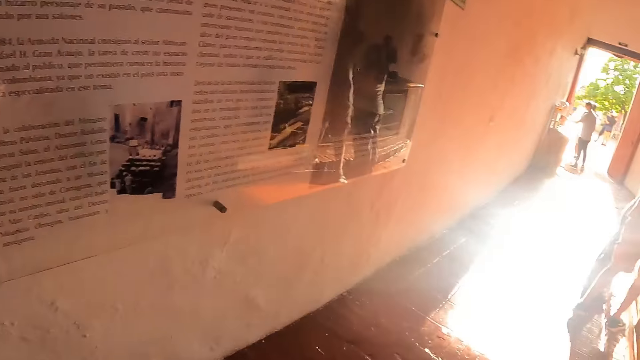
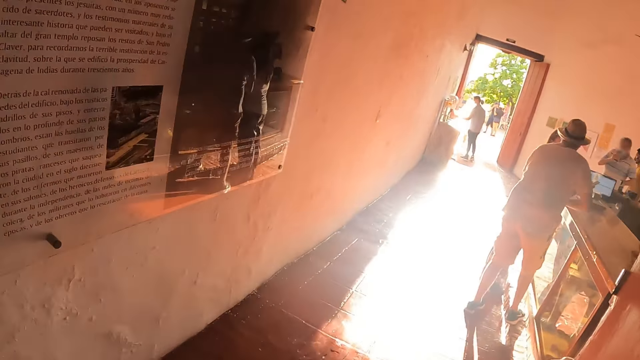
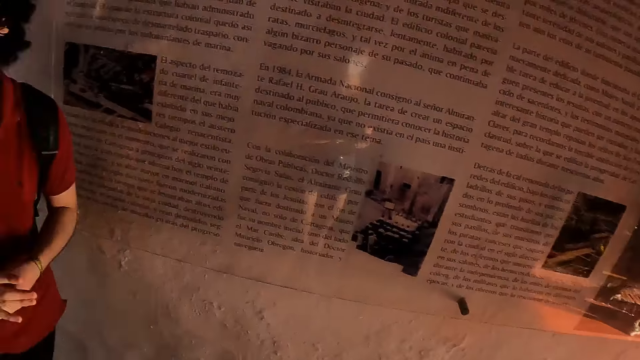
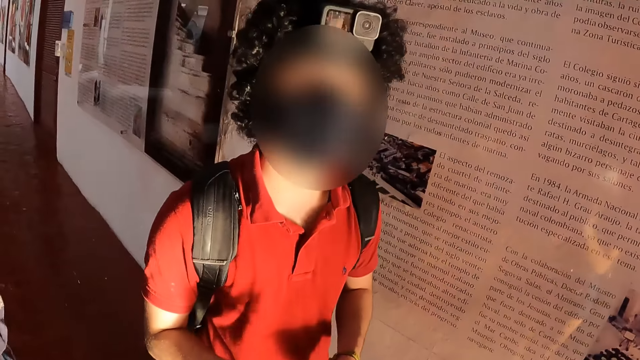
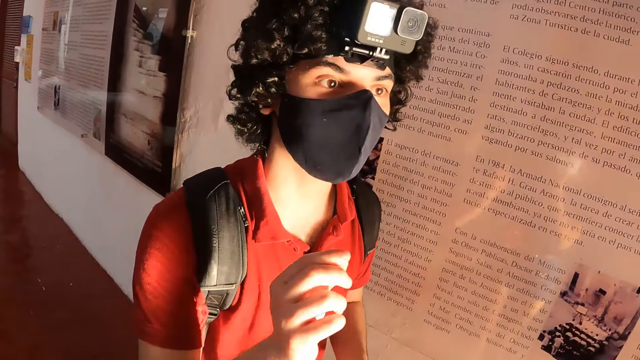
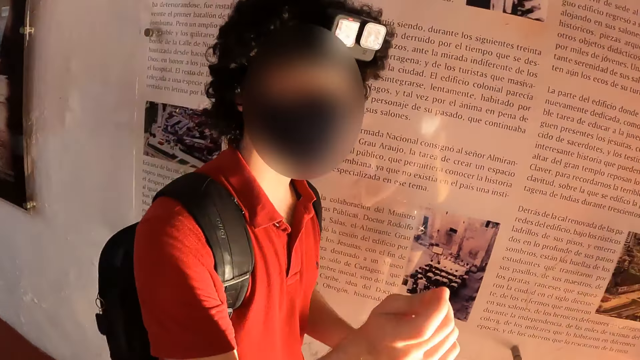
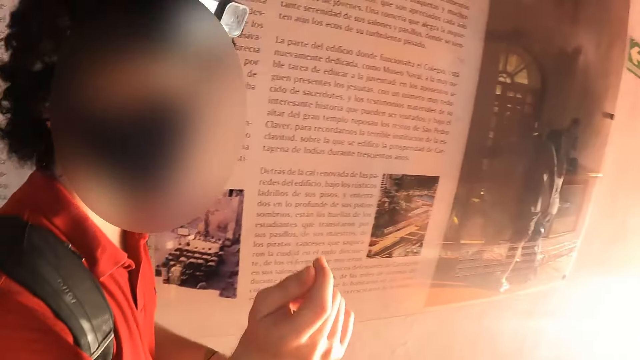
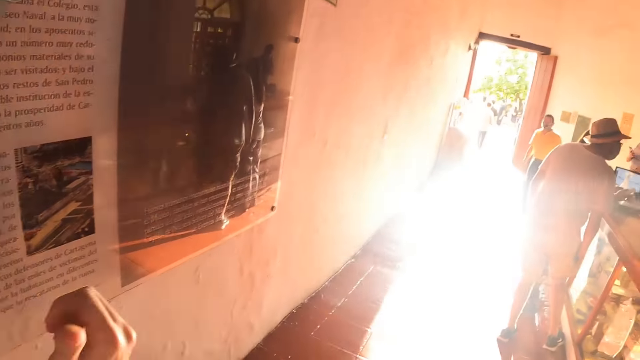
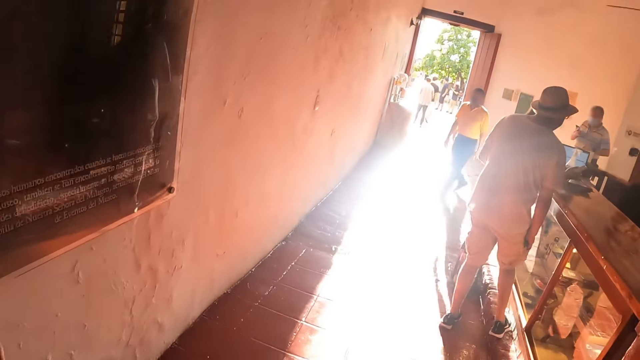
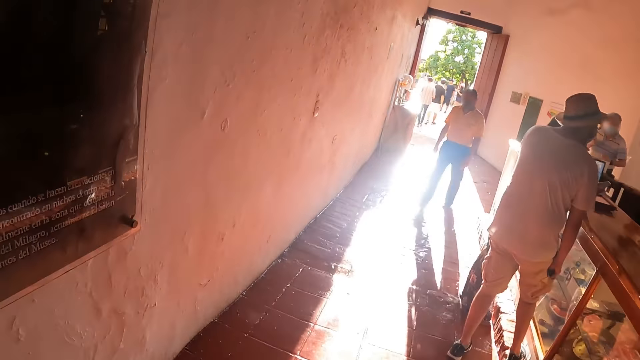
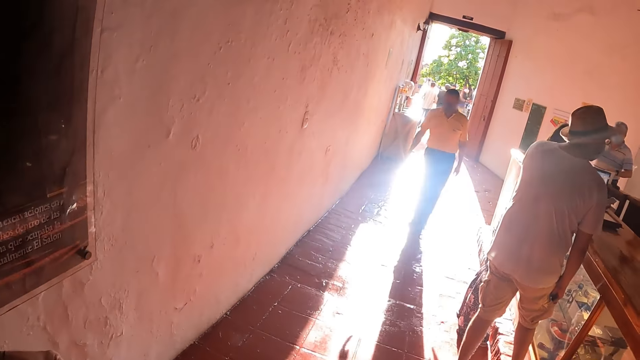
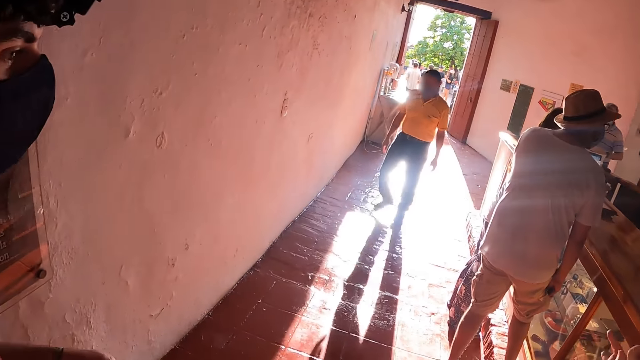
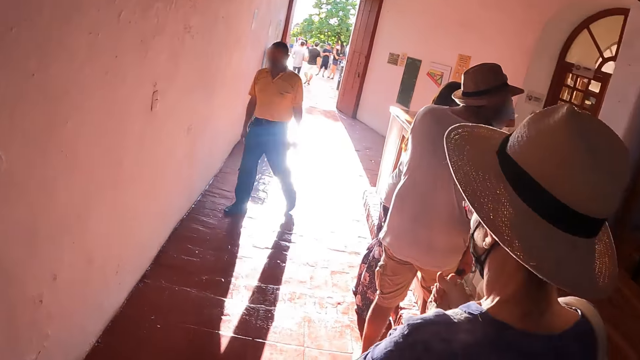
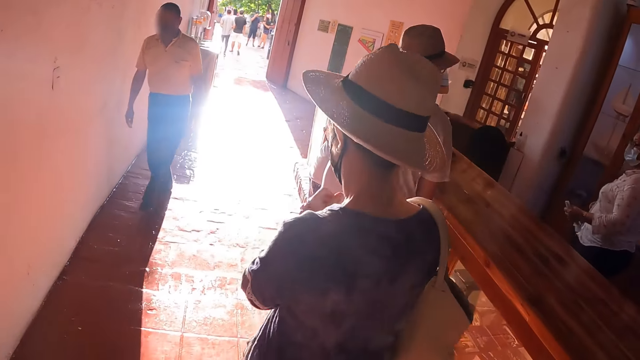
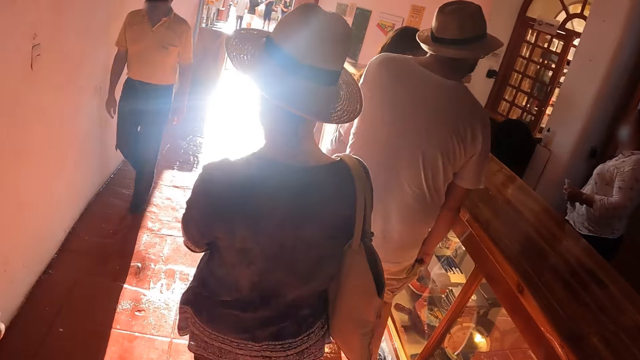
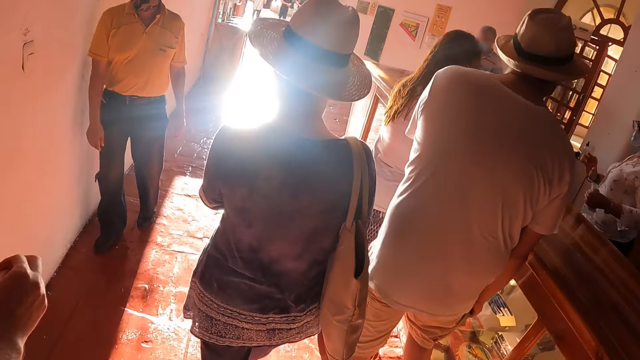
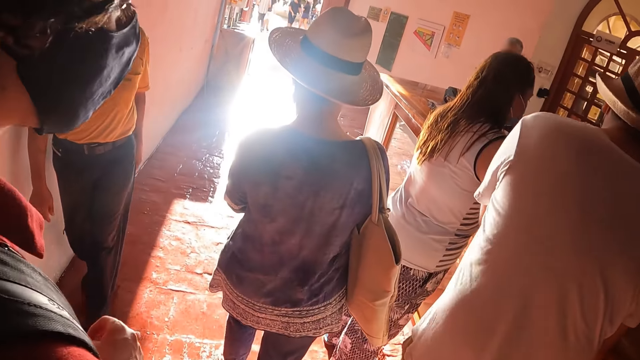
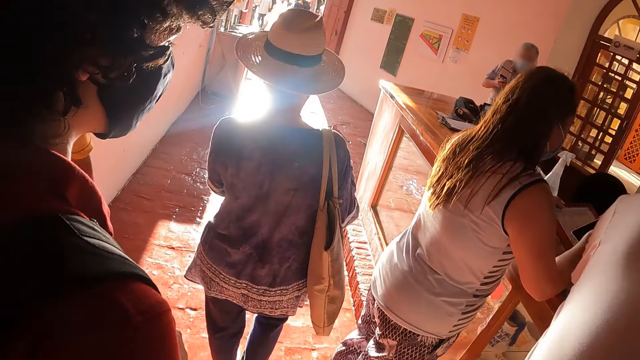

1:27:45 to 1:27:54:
The camera wearer stares around. A man interacts with the camera wearer. The camera wearer points hands. The man swings the right hand. The camera wearer walks with others.

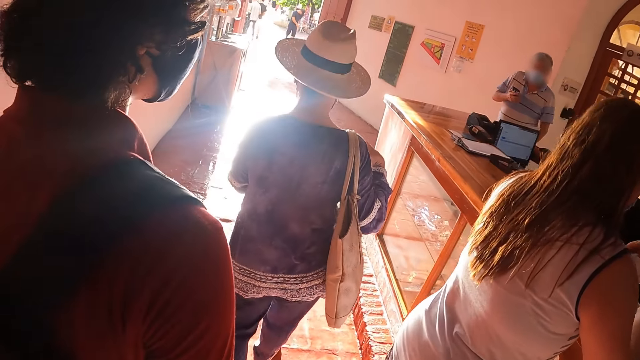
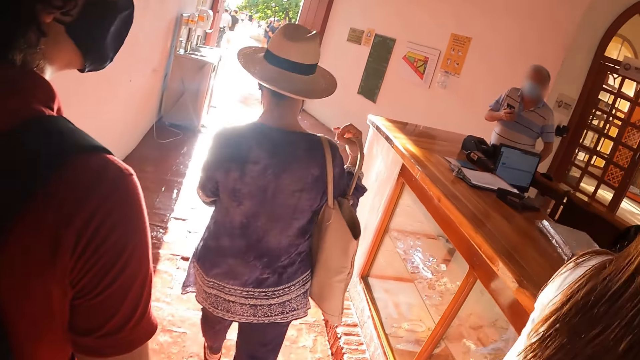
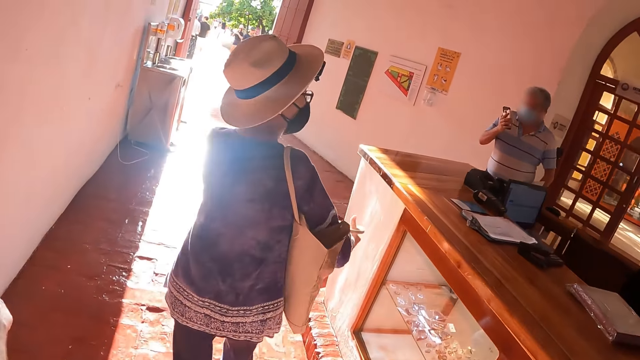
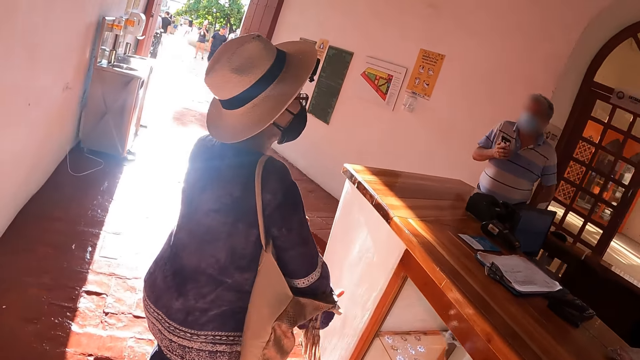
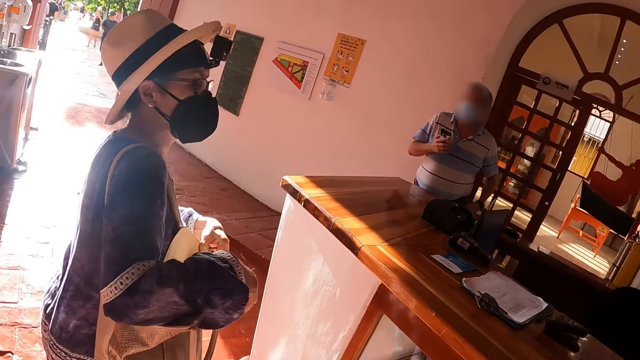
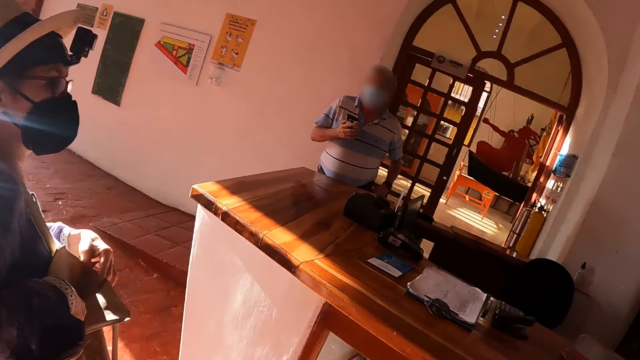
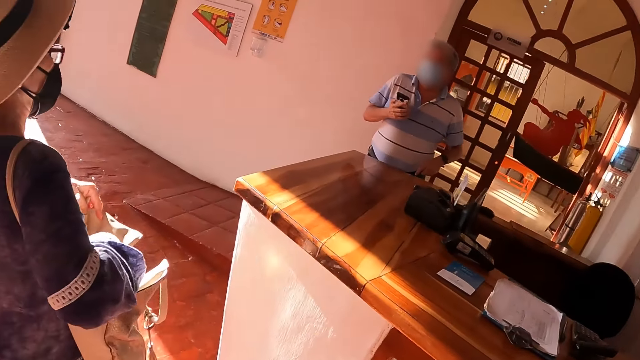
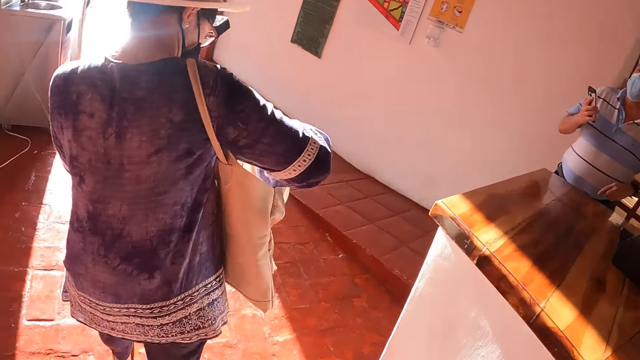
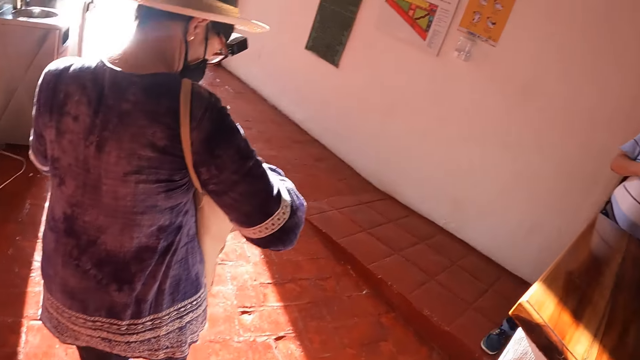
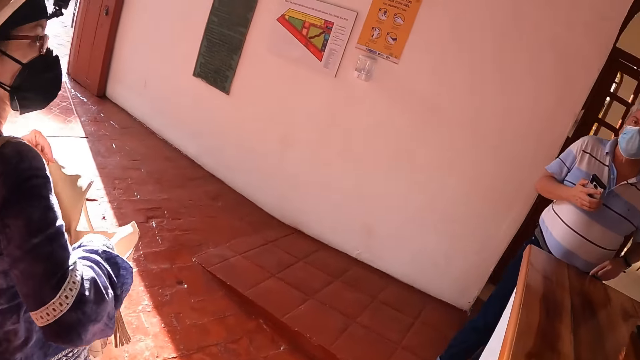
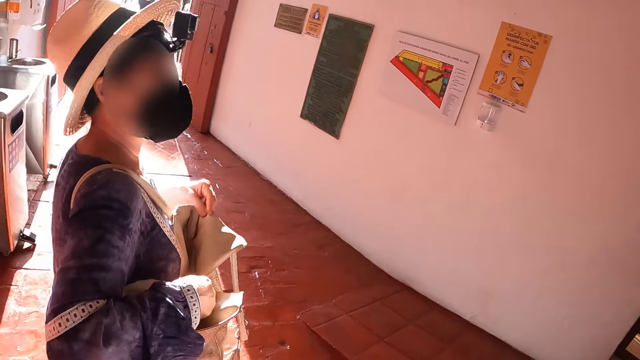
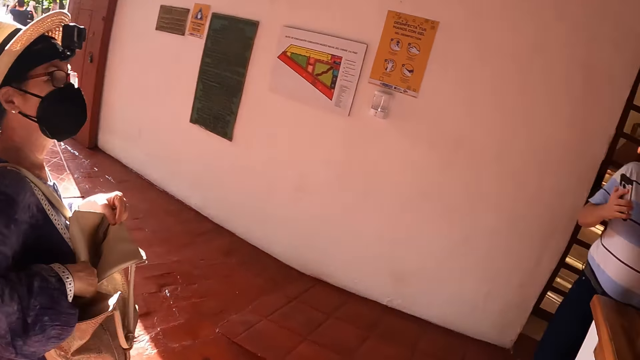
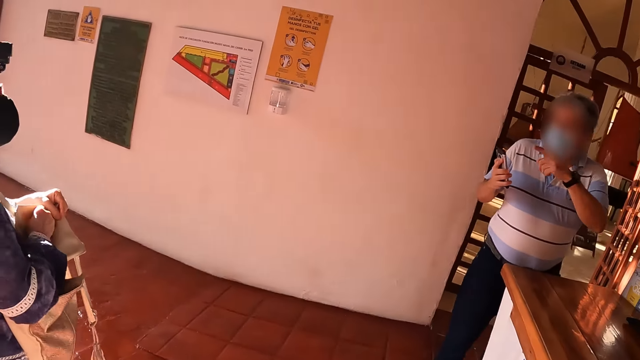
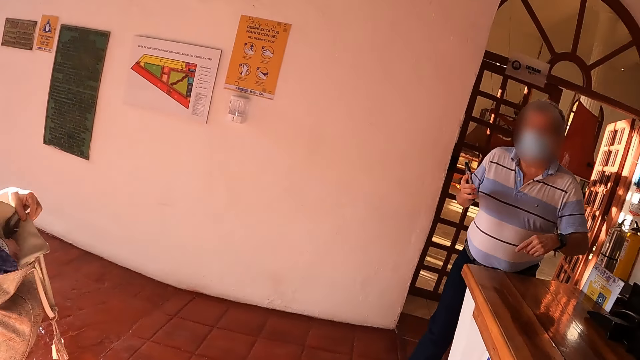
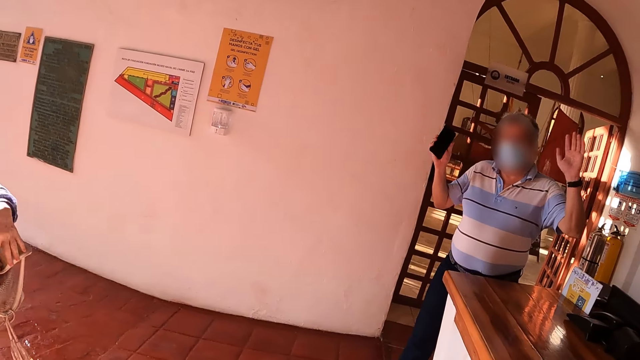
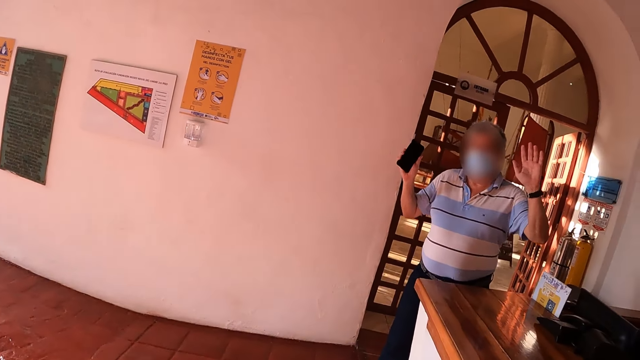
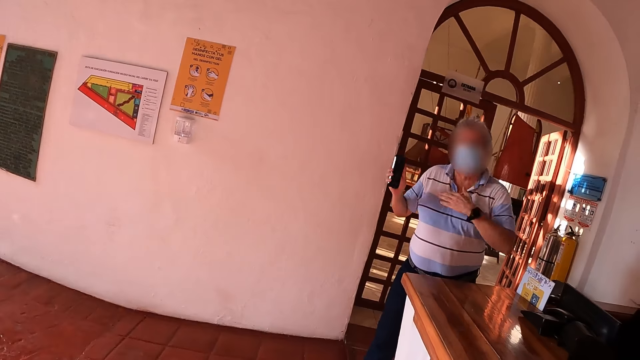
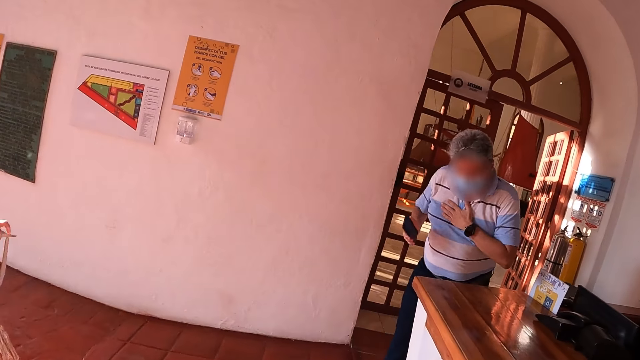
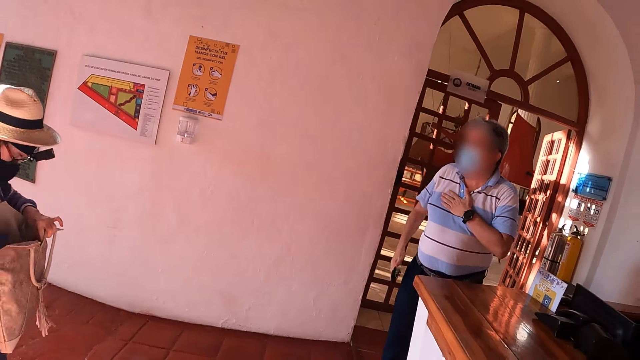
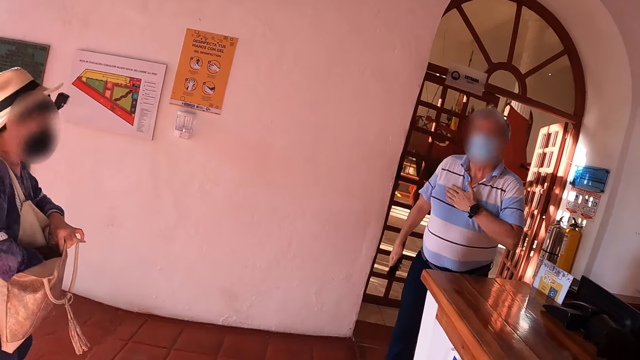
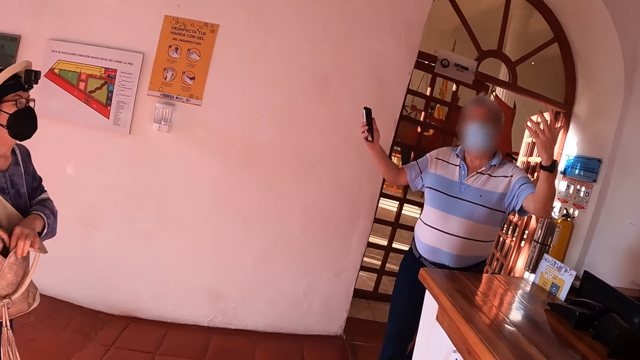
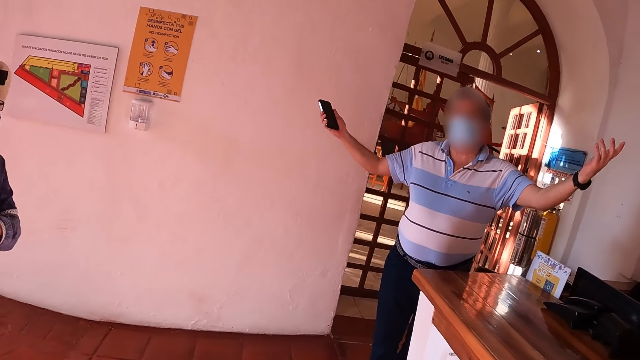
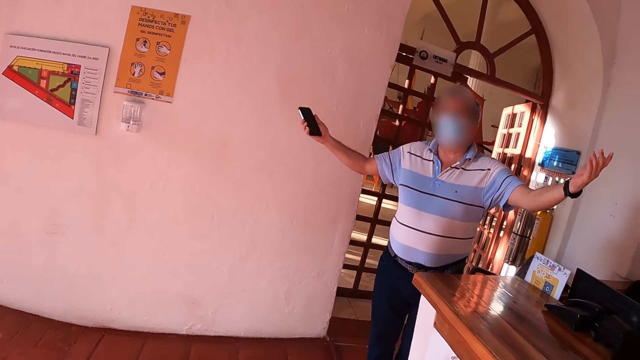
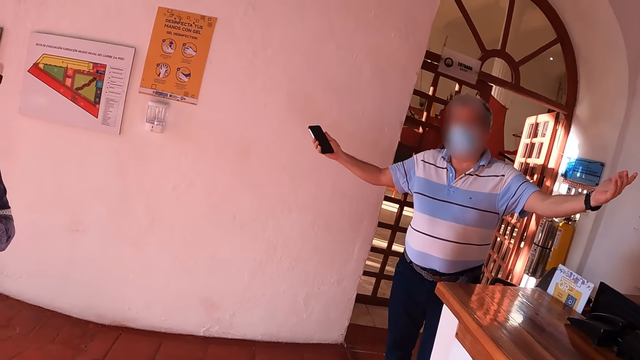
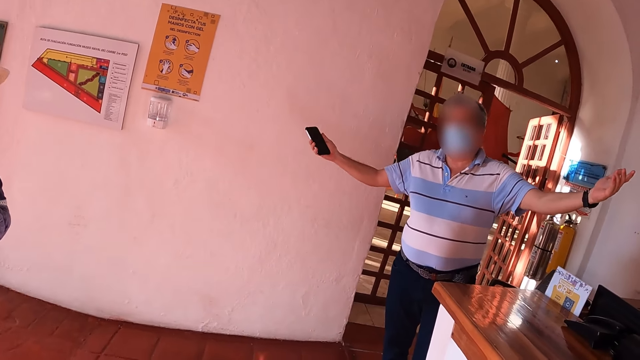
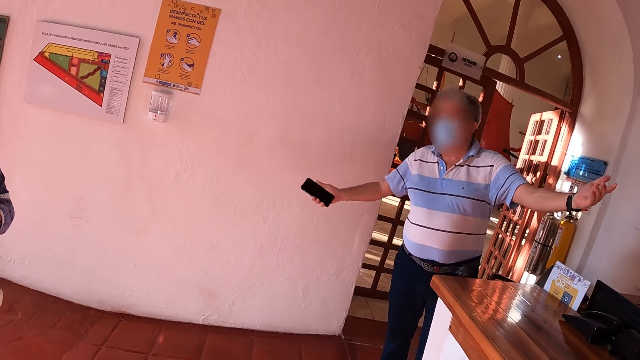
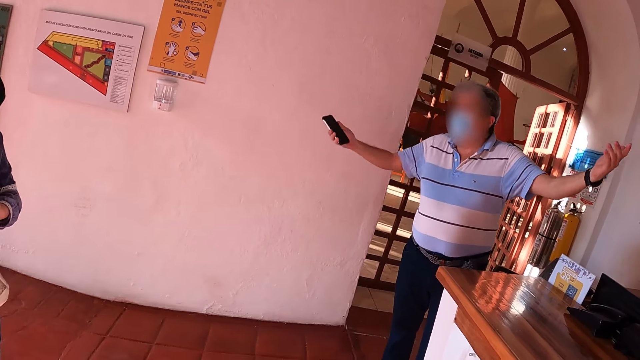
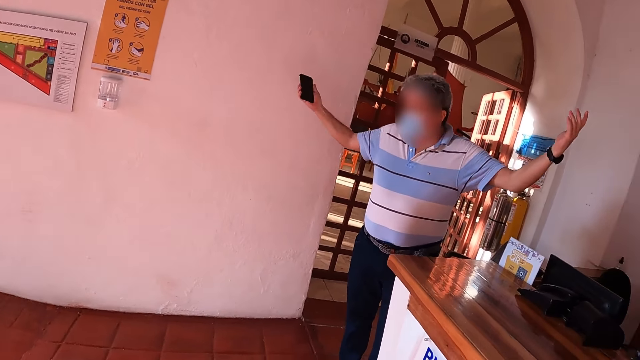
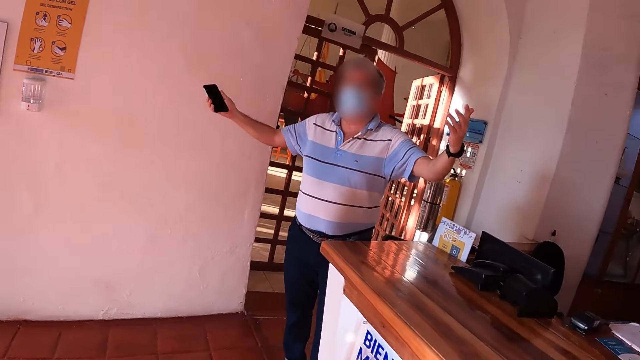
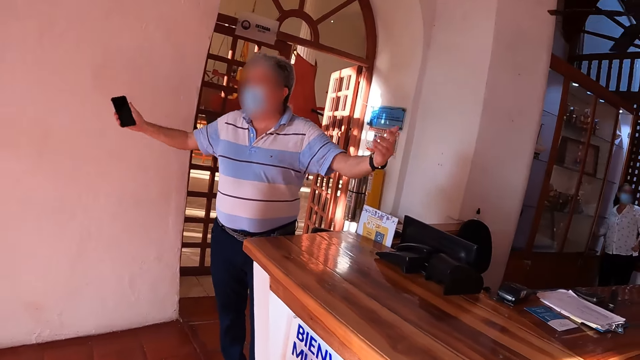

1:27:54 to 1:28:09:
A lady talks to a man. The lady grabs the handbag with both hands and stares in the handbag. The man points a left hand finger. The man waves hands at the camera wearer, bows at the camera wearer, lifts hands up, nods the head and waves the hands.
